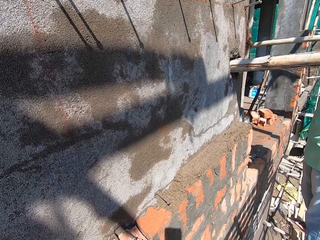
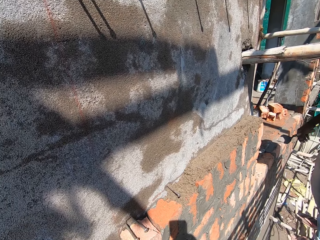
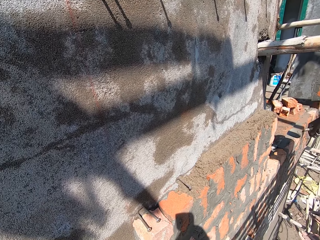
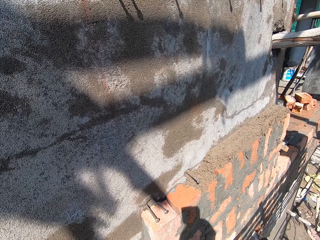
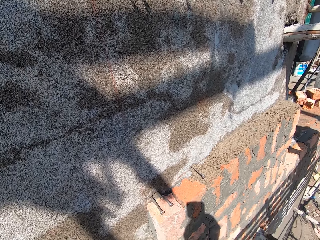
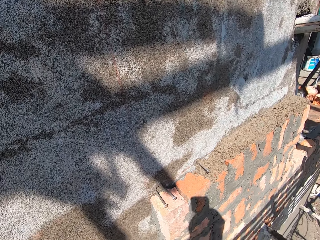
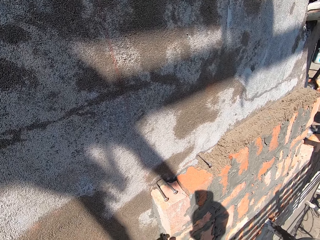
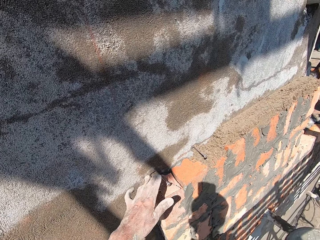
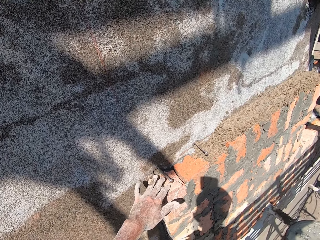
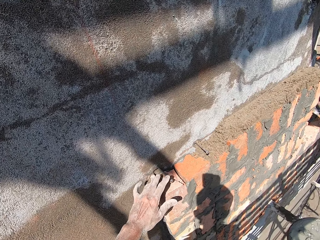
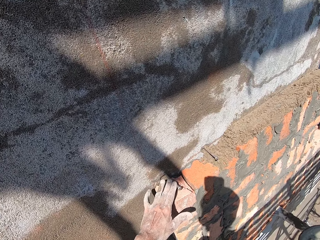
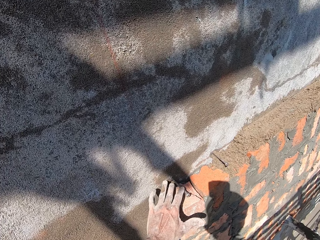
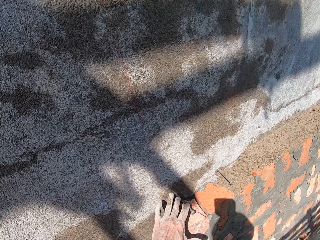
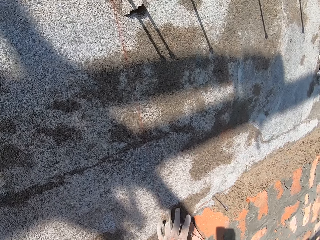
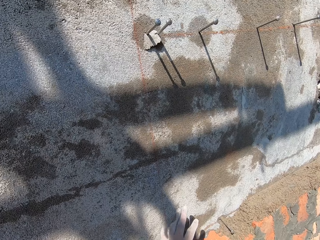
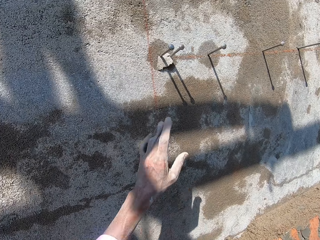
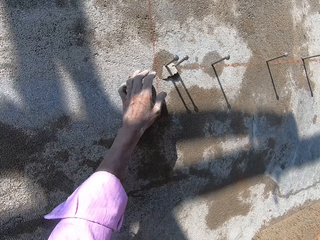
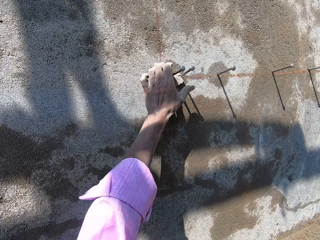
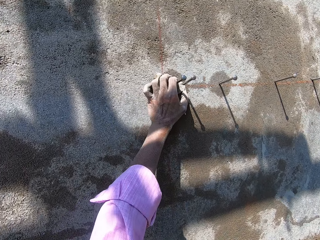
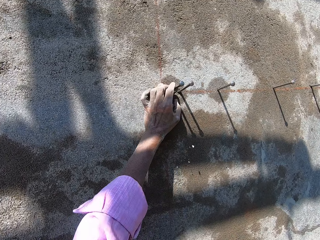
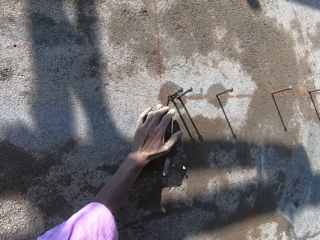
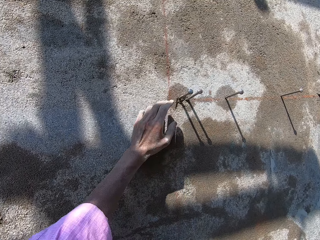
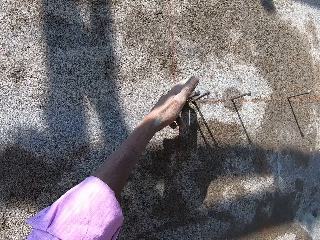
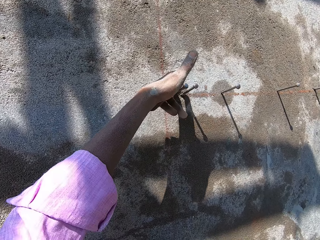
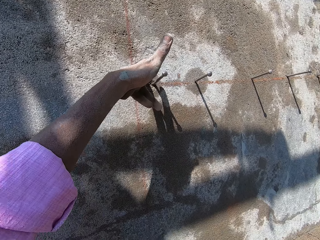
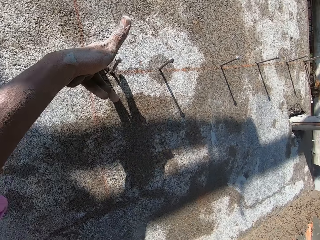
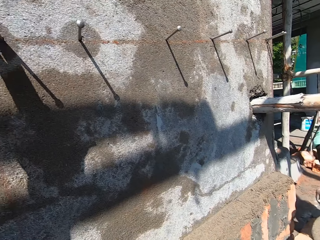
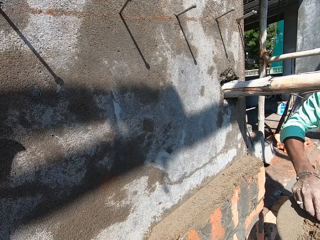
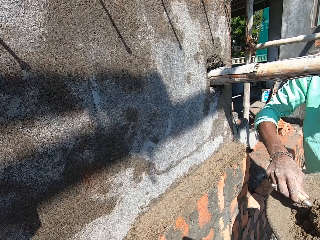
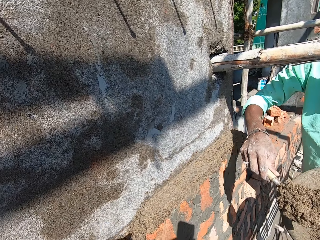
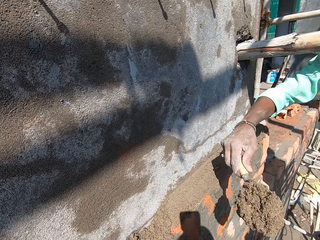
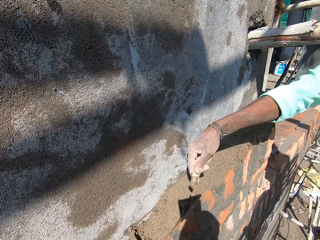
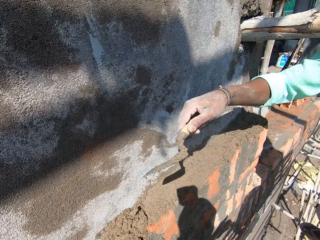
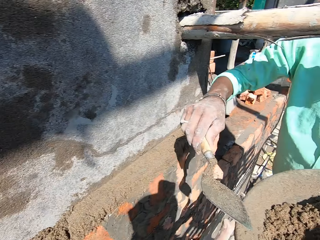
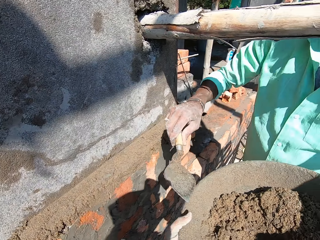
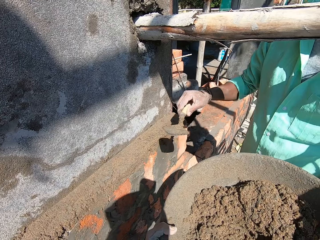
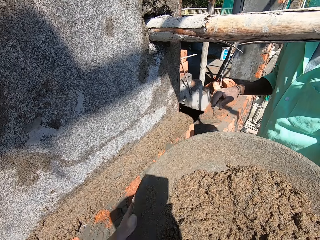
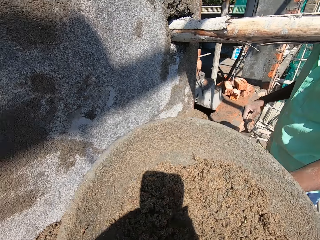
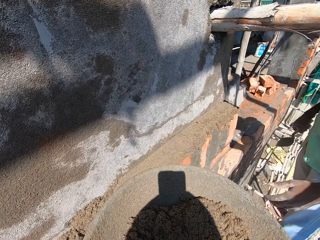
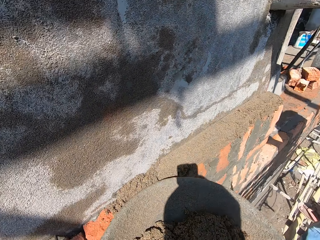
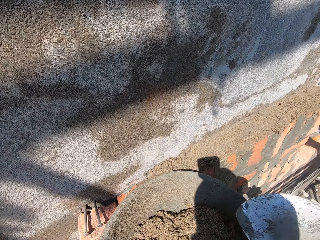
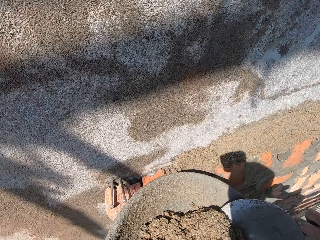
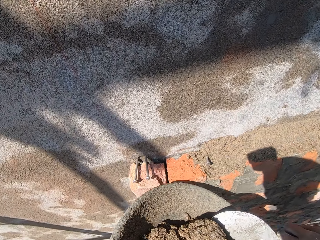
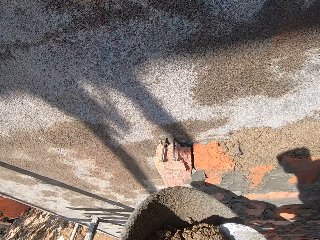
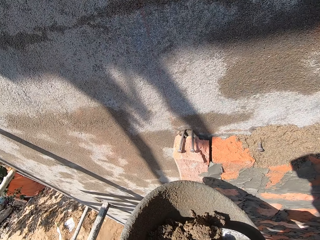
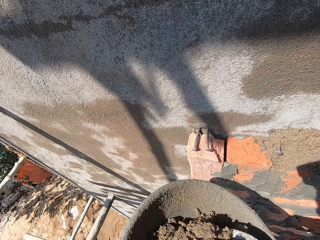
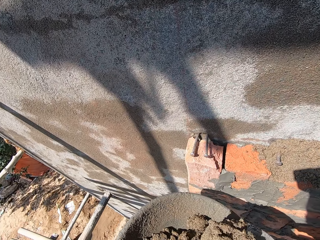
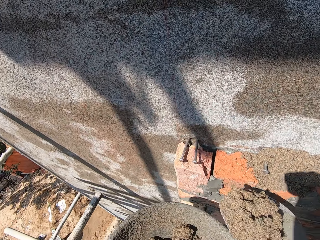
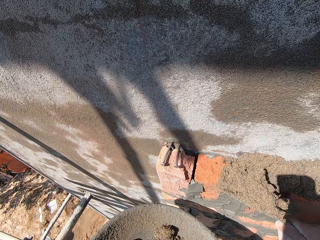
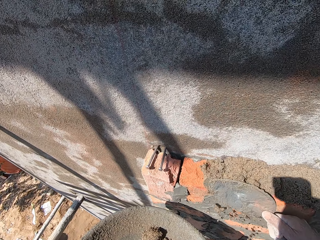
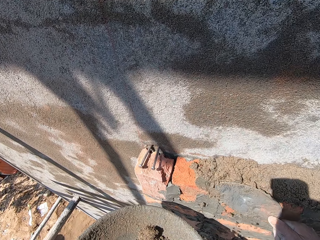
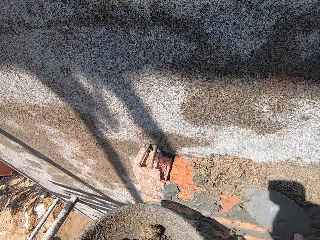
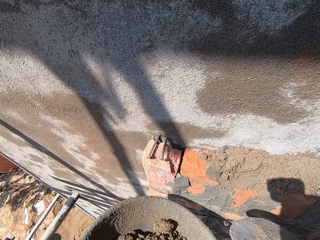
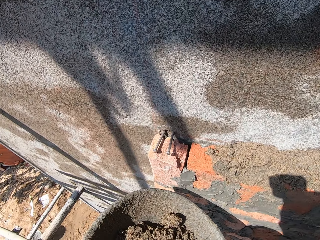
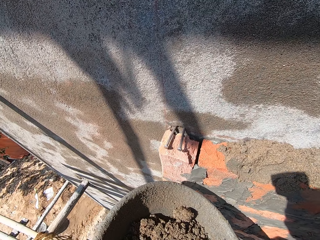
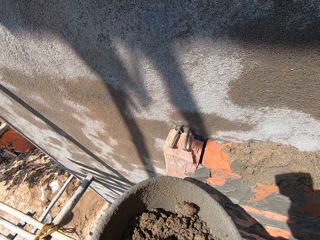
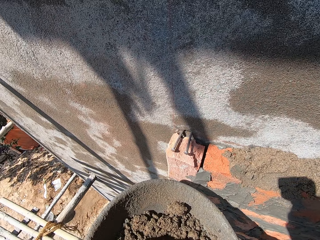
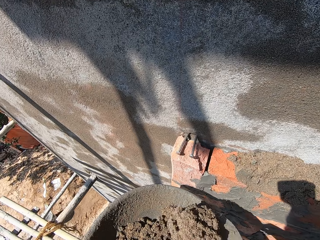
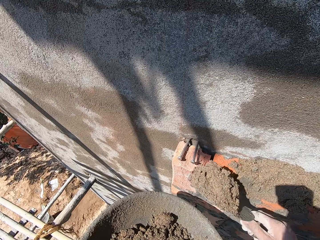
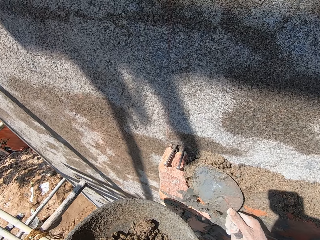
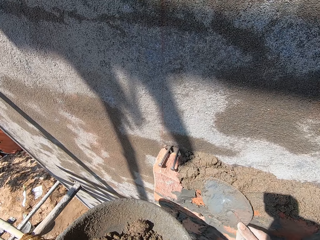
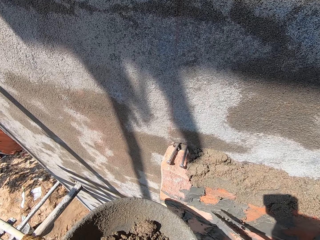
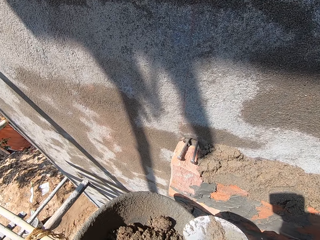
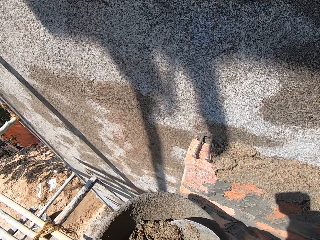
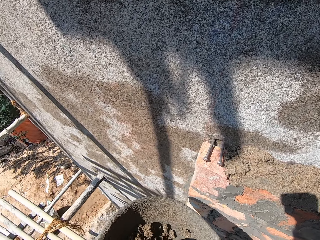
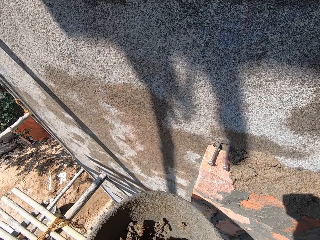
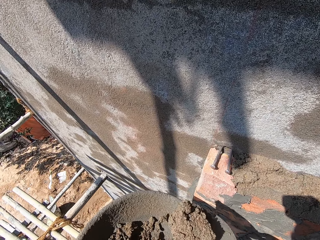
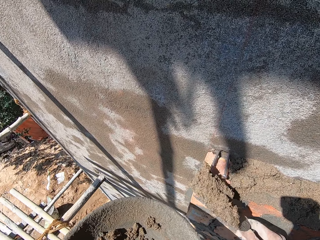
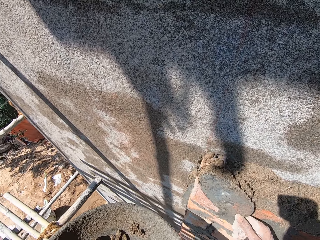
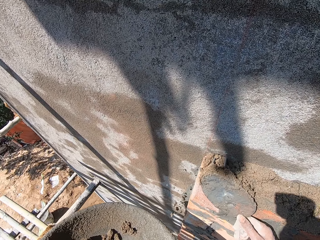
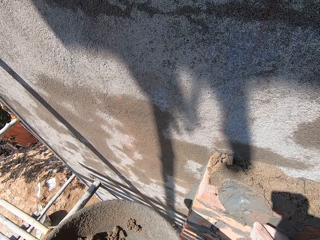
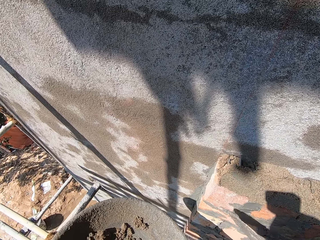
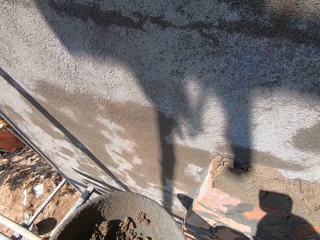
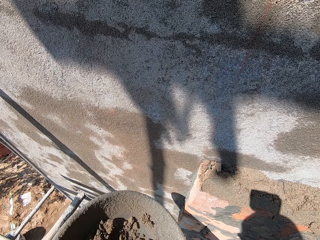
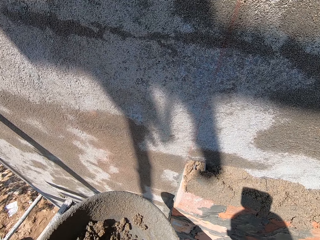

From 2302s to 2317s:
The camera wearer touches a brick at the wall with his left hand. He touches a nail next to the brick. He dialogues with a man. He removes his left hand from the brick at the wall. He dialogues with the man. He removes some sand from the wall with his left hand. He holds the nail. The man pours some wet sand on the bricks at the wall with the trowel in his right hand. The camera wearer dialogues with the man. The man stretches the pan of wet sand, or sand tray, at the camera wearer with his left hand. The camera wearer receives the pan of wet sand from the man with his left hand. He scoops some wet sand from the pan in his left hand with the trowel in his right hand. He holds the sand tray. He holds the sand tray again. He pours the wet sand on the bricks at the wall with the trowel in his right hand. He scoops some wet sand from the pan in his left hand with the trowel in his right hand. He holds the sand tray and dialogues with the man. He pours some wet sand on the bricks at the wall with the trowel in his right hand. He holds the sand tray and dialogues with the man. He scoops some wet sand from the pan in his left hand with the trowel in his right hand. He dialogues with the man and holds the sand tray. He holds the sand tray again. He pours the wet sand on the bricks at the wall with the trowel in his right hand.

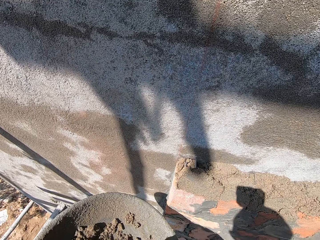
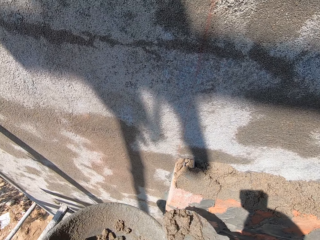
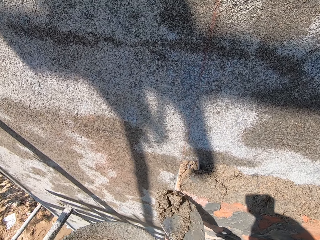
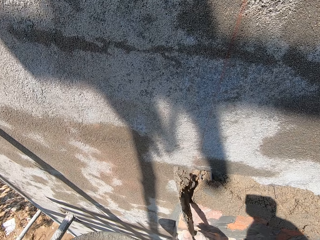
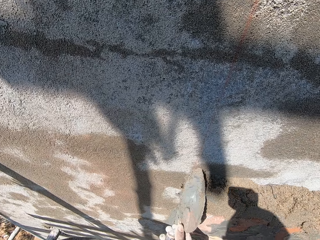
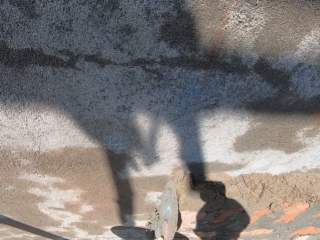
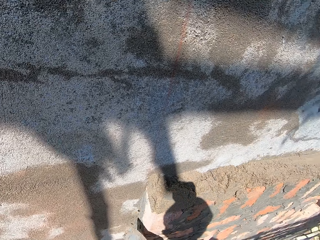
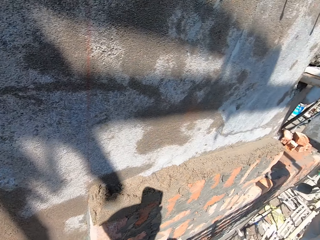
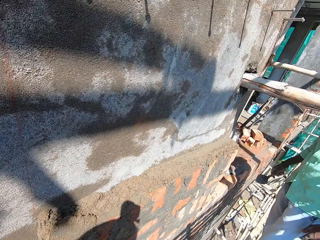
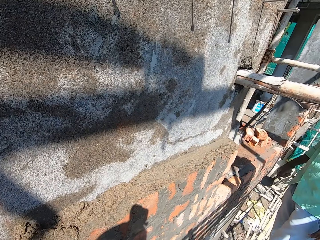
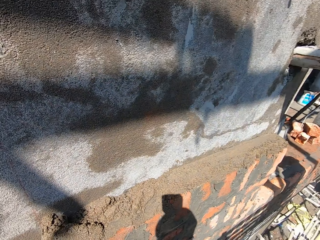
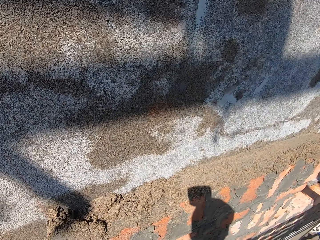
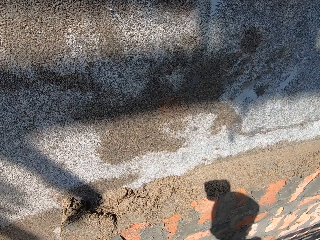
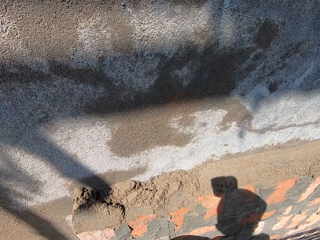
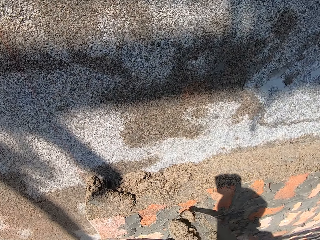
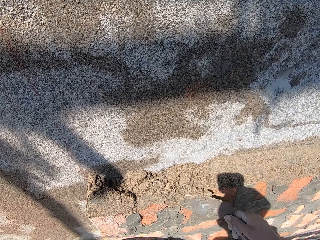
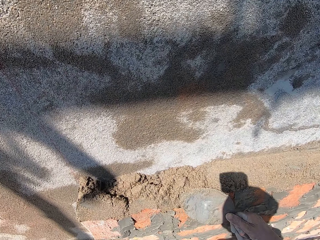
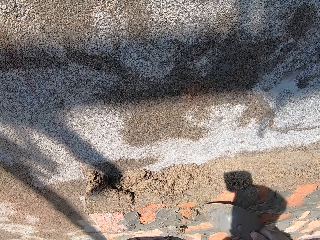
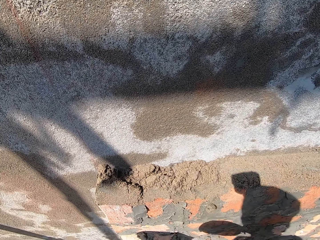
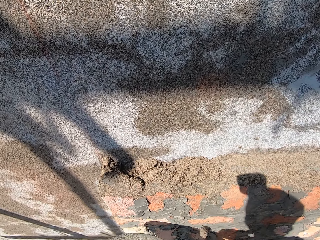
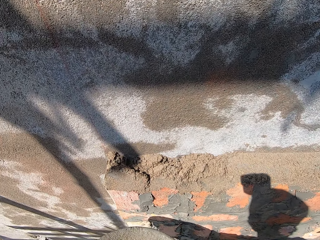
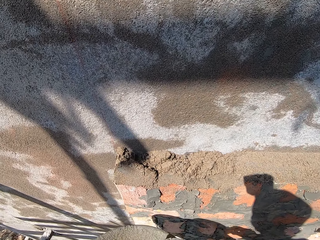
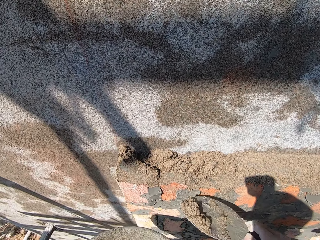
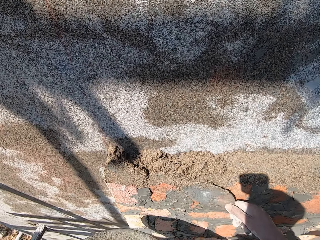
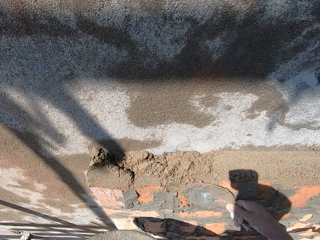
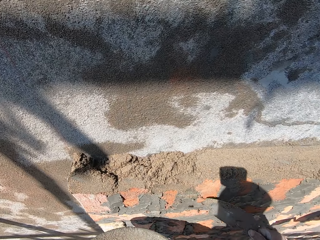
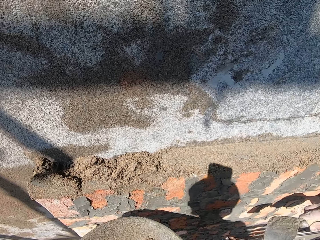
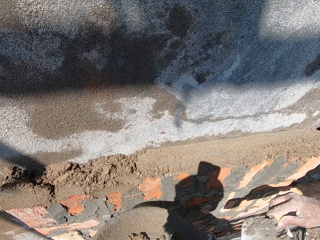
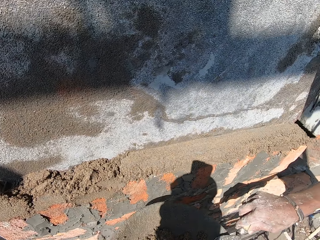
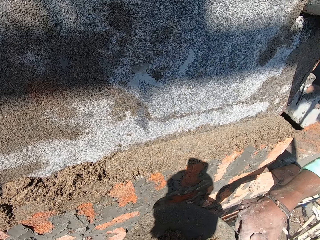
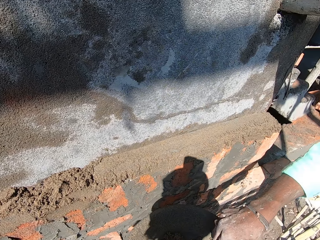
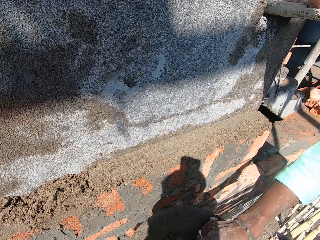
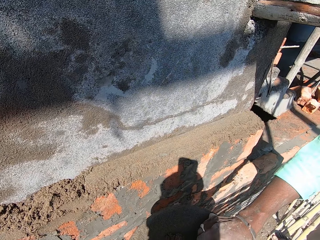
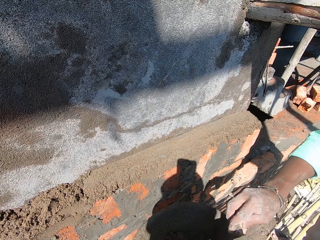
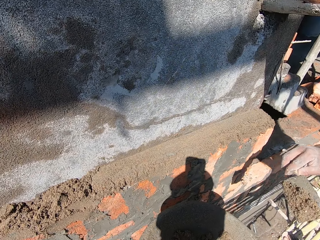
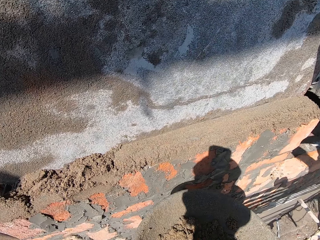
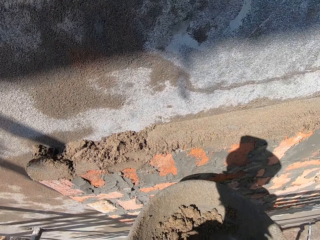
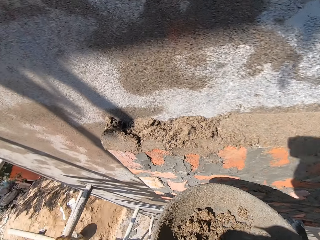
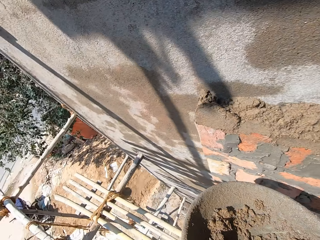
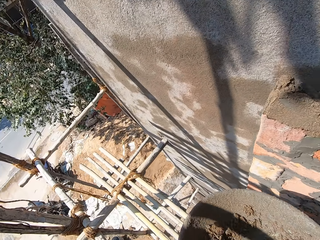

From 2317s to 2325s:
The camera wearer dialogues with a man. He scoops sand with a trowel and holds a sand tray. He pours some wet sand on the bricks at the wall with the trowel in his right hand. He holds the sand tray and dialogues with the man. He dialogues with the man again. He plasters the bricks at the wall with some wet sand on the trowel in his right hand. He dialogues with the man. He scoops sand with the trowel and holds the sand tray. He plasters the bricks at the wall with some wet sand on the trowel in his right hand. He holds the sand tray. He holds the sand tray again. The man scoops some wet sand from the pan in the camera wearer's left hand with the trowel in his right hand.
